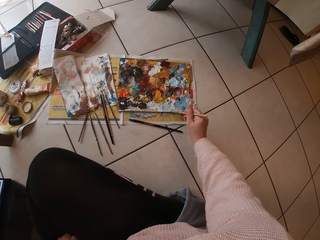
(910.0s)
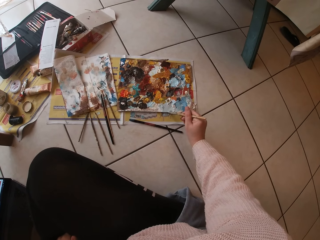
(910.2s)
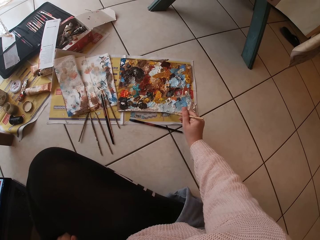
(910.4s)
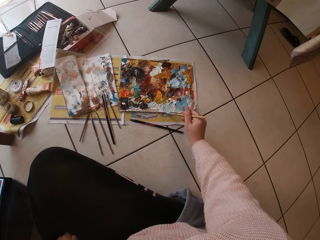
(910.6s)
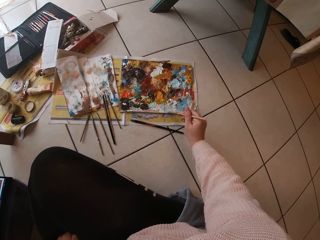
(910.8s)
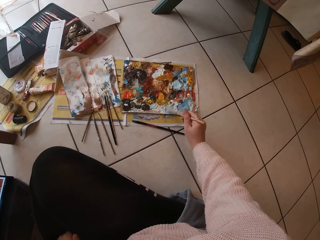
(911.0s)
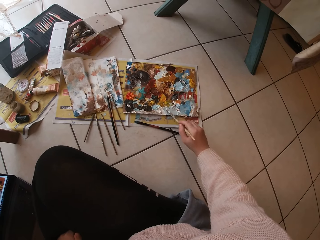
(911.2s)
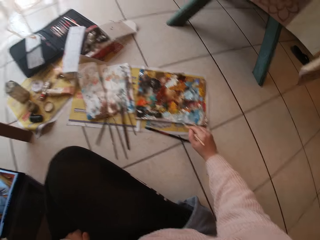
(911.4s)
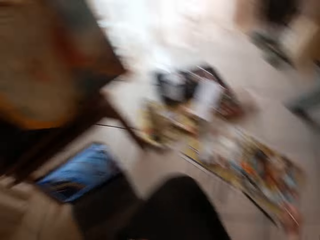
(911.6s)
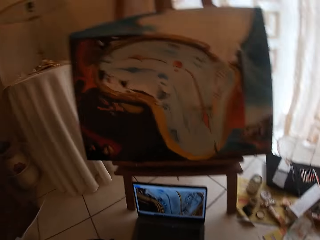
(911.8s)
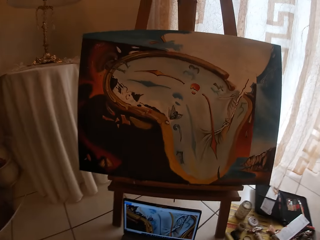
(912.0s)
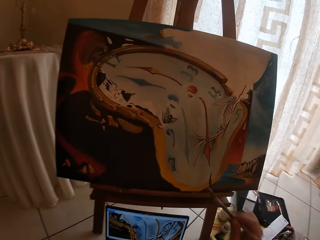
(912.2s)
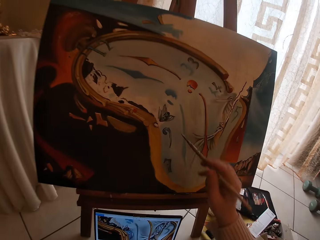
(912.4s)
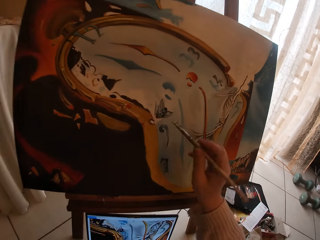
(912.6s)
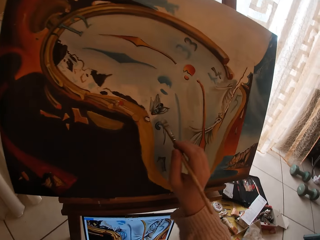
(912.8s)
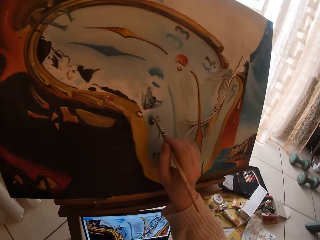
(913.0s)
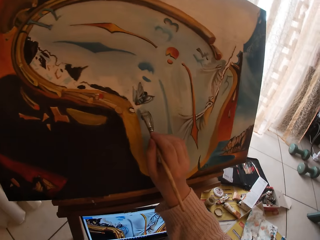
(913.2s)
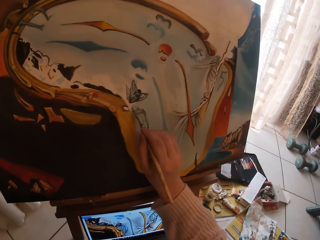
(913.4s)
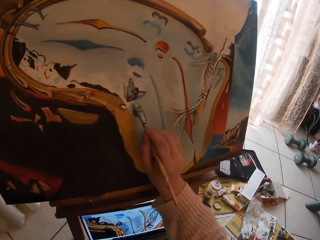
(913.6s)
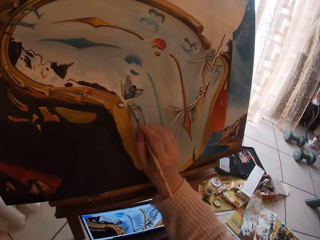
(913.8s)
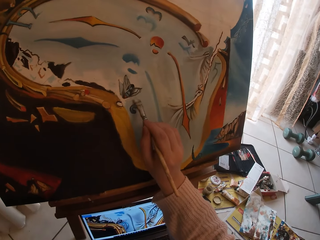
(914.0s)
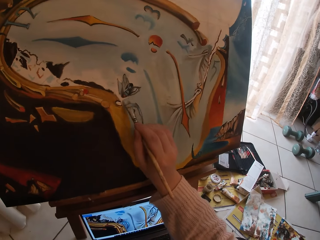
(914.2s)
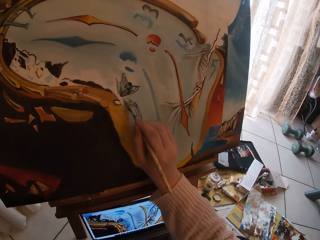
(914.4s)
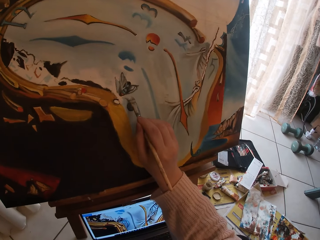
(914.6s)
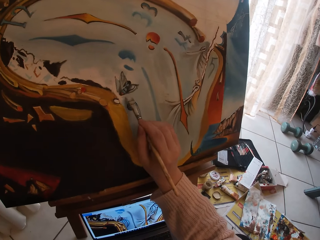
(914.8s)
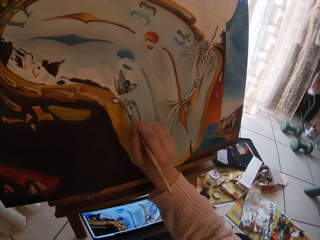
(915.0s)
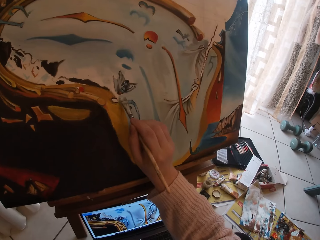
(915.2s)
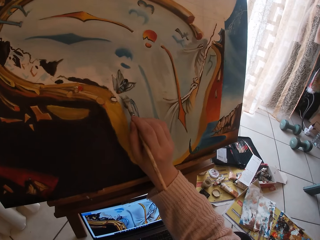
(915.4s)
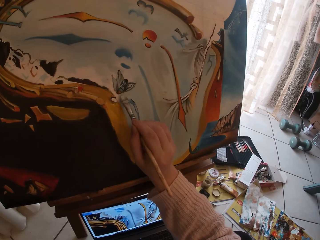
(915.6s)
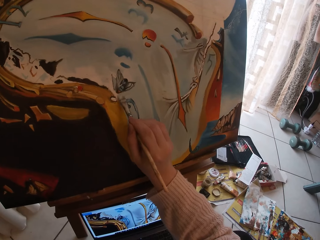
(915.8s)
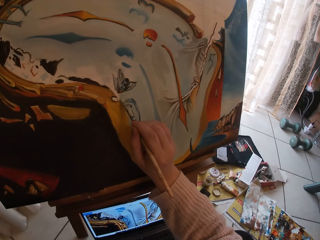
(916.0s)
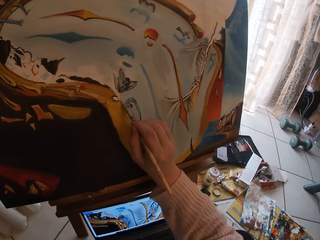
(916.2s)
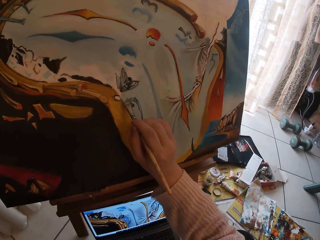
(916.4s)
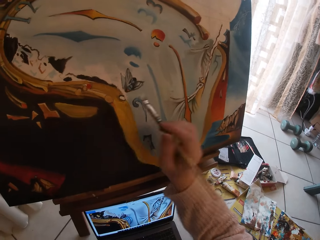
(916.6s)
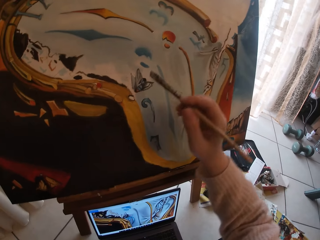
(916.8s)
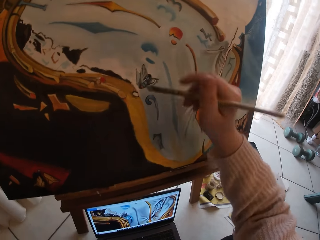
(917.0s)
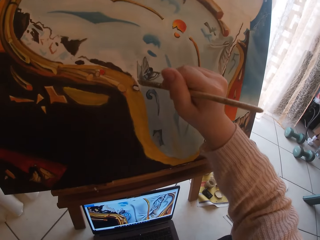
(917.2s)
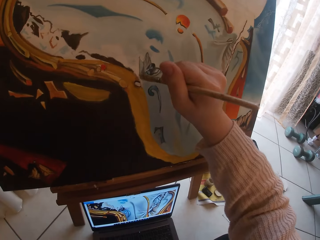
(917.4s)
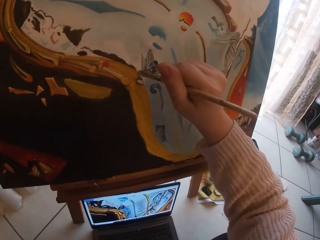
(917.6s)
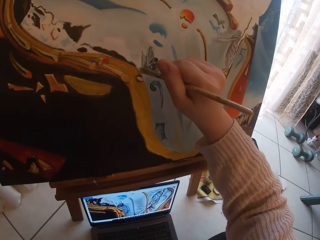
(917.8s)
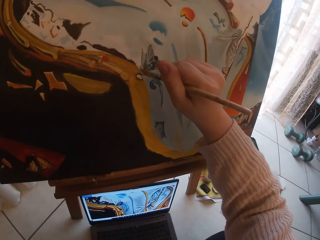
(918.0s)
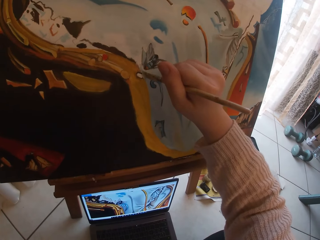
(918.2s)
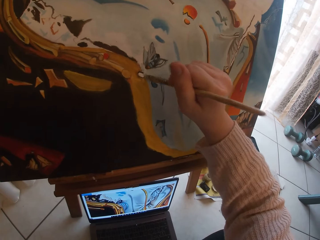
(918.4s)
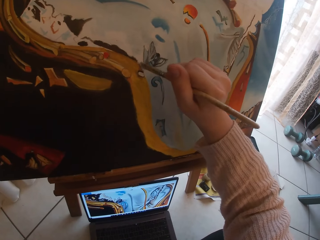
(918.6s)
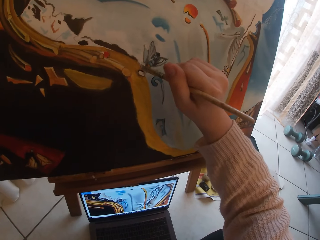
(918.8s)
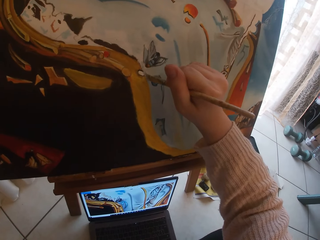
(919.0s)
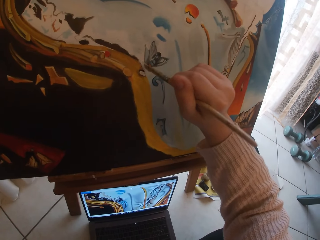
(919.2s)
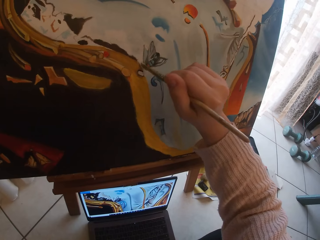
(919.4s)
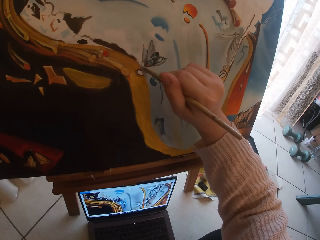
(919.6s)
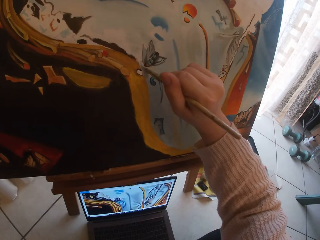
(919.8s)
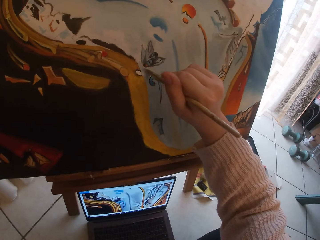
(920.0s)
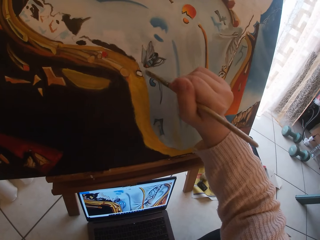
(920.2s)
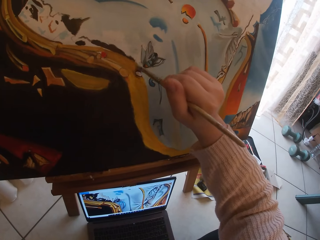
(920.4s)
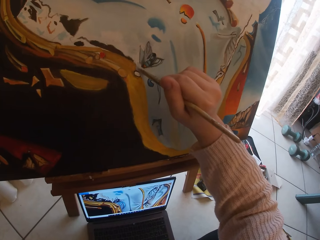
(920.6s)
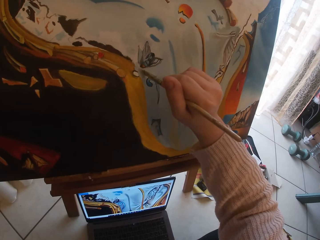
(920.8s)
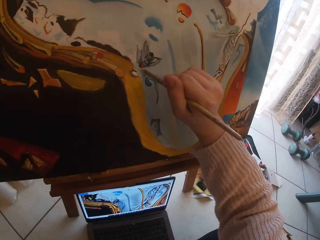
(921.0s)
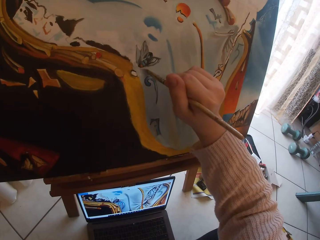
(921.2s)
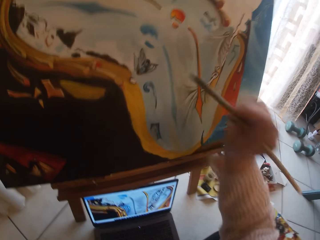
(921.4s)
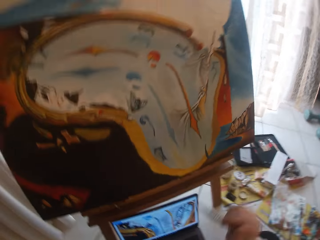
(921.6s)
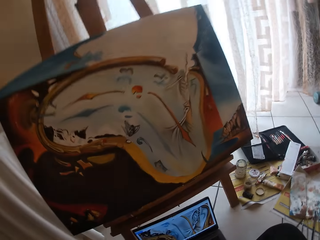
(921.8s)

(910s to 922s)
The camera wearer paints on the drawing board using the paint brush.

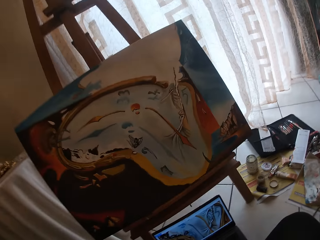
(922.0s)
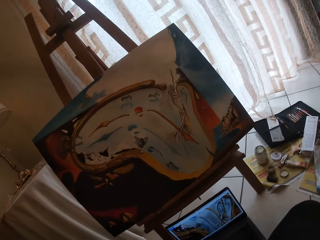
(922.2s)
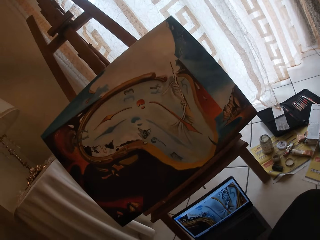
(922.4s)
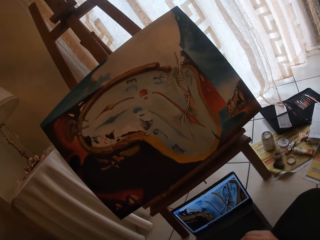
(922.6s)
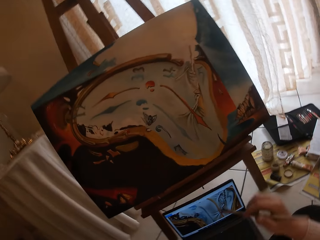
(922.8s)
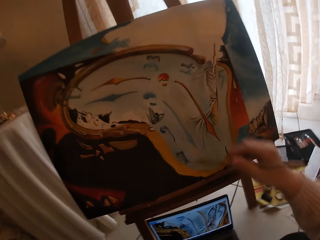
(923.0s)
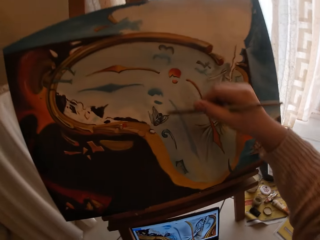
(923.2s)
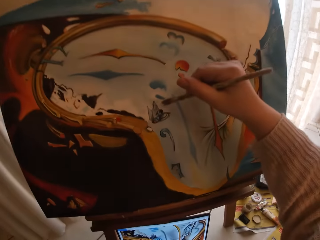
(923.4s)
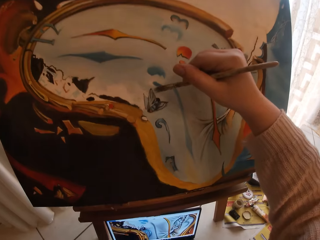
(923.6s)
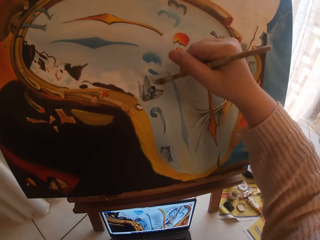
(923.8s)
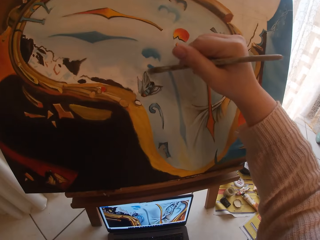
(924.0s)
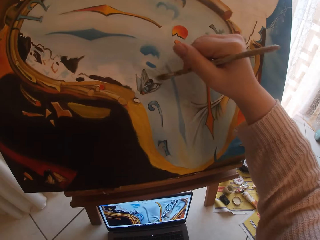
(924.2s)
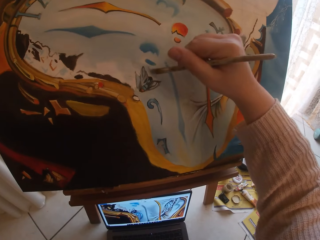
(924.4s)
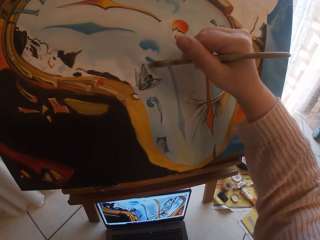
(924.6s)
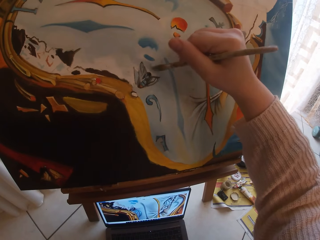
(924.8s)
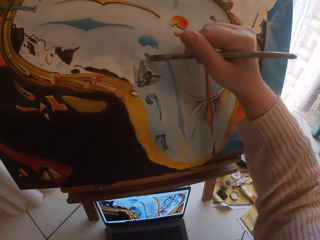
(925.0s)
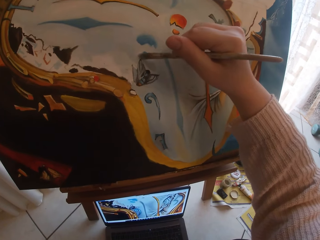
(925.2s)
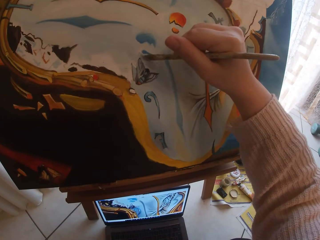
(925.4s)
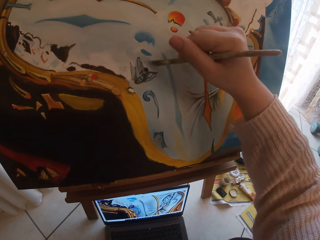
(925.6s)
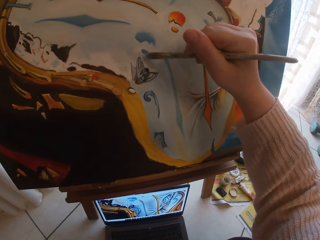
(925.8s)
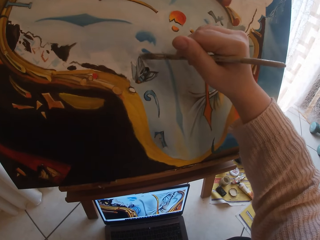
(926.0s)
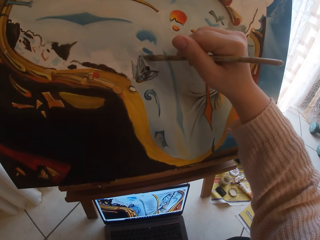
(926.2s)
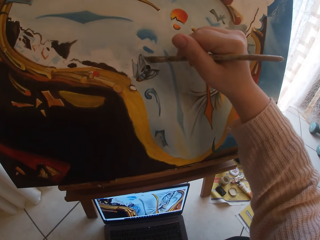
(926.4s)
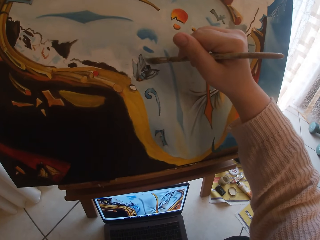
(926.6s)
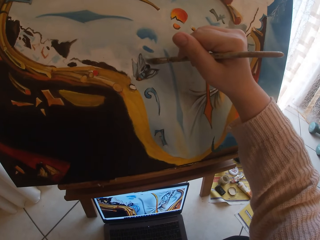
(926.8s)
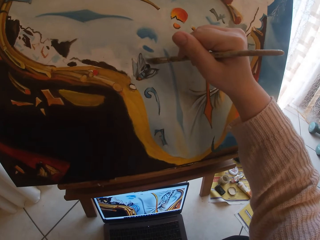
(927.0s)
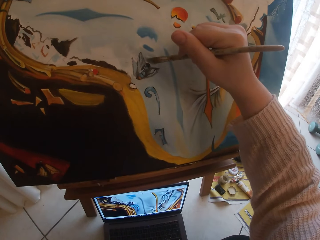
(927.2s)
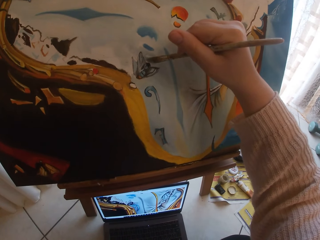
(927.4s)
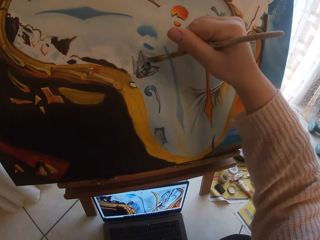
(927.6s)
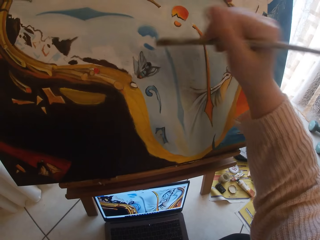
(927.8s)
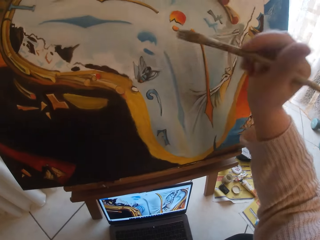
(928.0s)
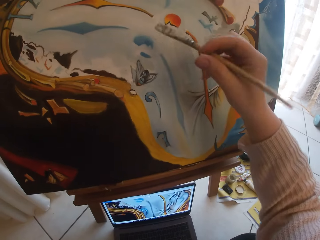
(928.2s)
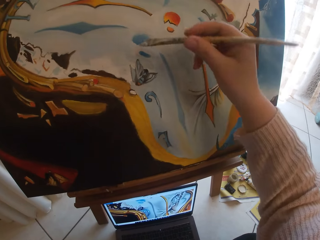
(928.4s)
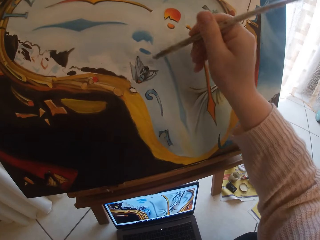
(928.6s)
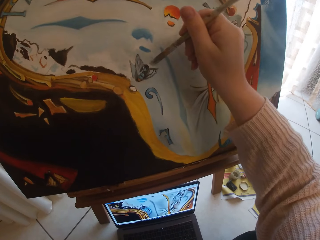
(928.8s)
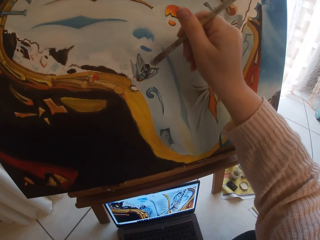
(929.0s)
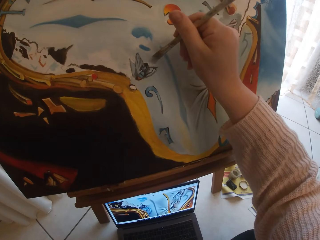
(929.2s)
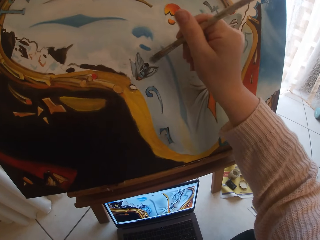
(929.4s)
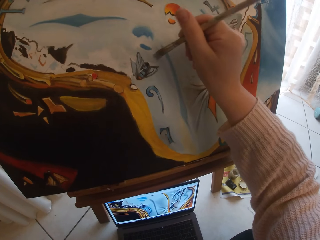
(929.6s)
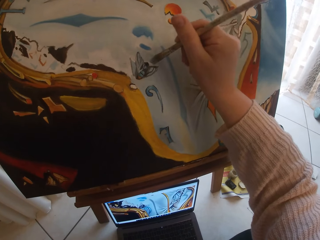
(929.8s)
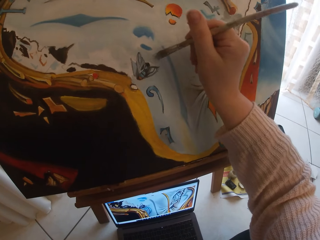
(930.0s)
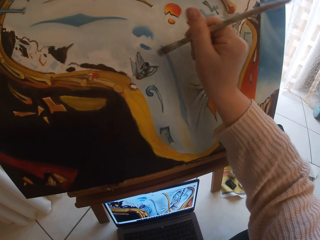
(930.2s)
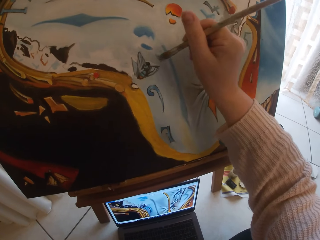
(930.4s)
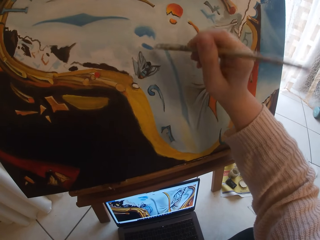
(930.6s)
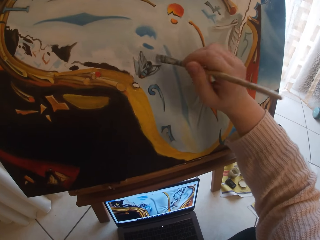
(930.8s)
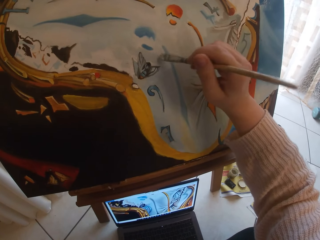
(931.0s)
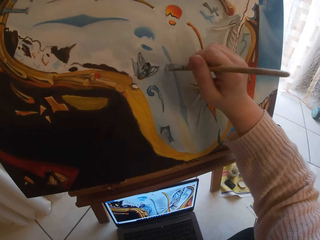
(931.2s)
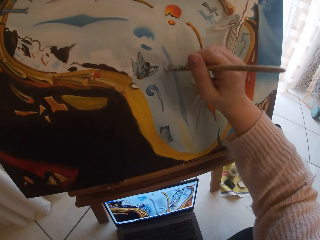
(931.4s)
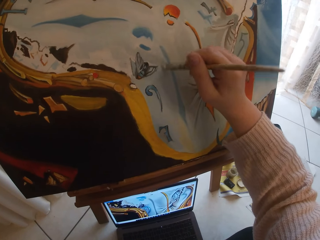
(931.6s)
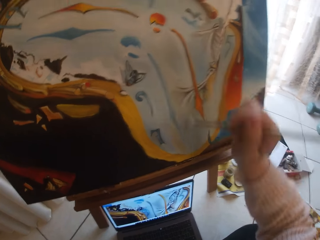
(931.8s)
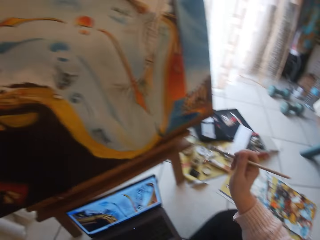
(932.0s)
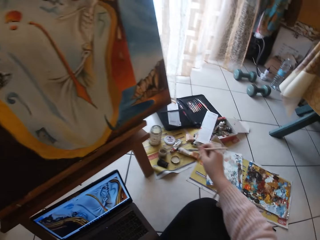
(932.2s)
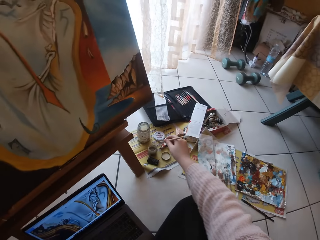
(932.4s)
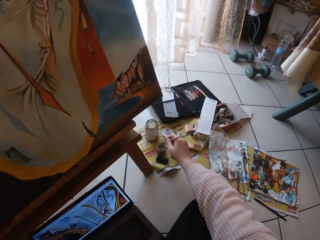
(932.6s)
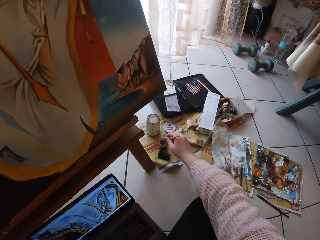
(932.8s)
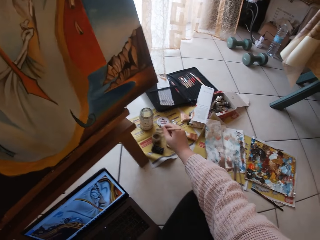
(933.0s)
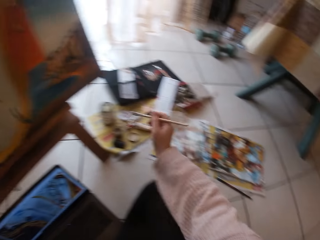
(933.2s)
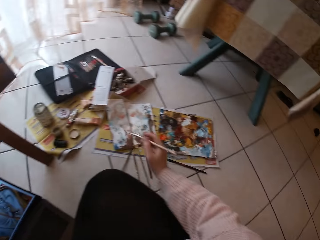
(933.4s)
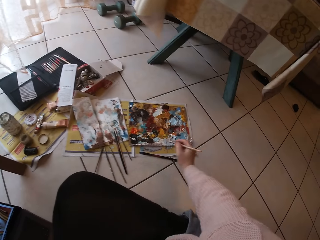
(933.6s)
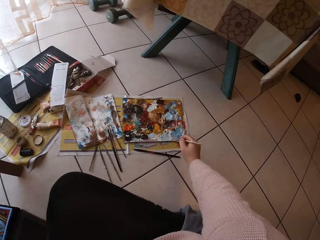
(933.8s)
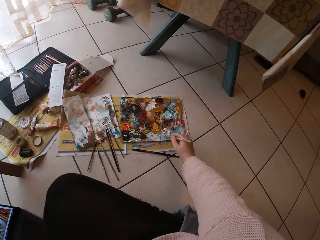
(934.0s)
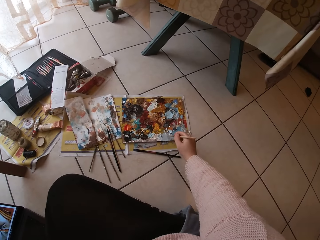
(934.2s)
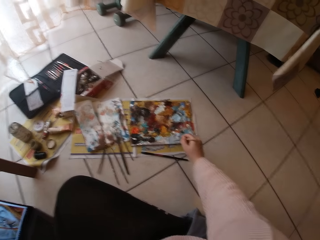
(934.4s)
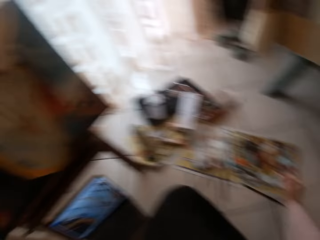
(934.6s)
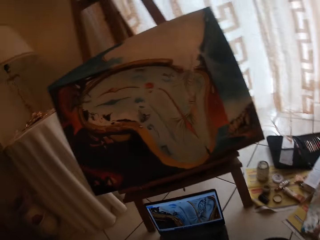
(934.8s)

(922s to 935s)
The camera wearer puts the brush inside a liquid container. They take the paint on the paint palette.
